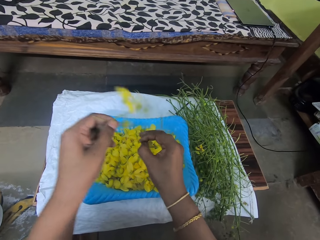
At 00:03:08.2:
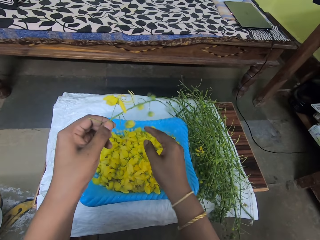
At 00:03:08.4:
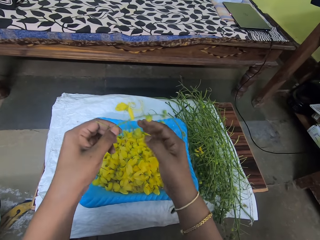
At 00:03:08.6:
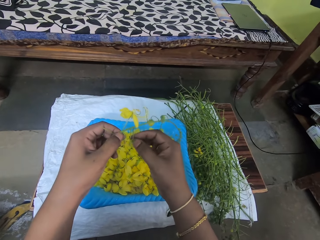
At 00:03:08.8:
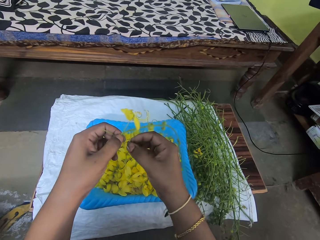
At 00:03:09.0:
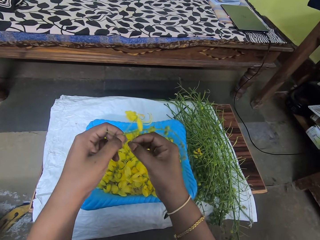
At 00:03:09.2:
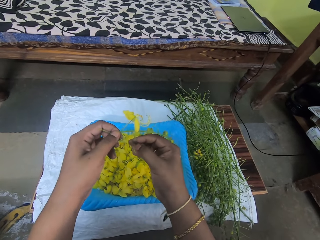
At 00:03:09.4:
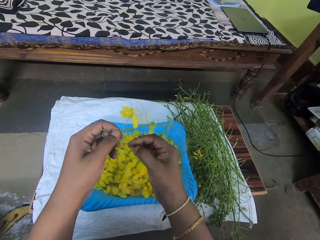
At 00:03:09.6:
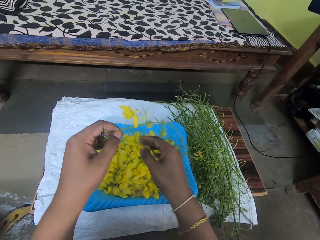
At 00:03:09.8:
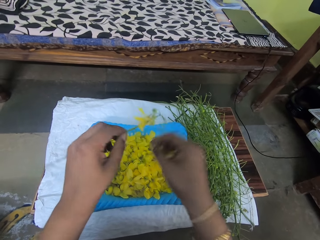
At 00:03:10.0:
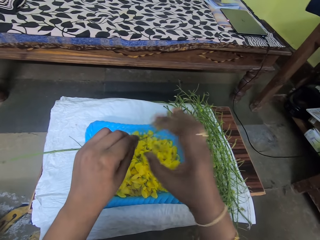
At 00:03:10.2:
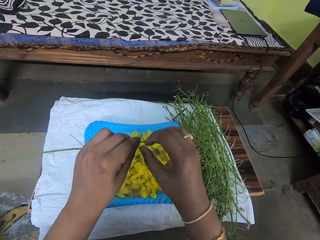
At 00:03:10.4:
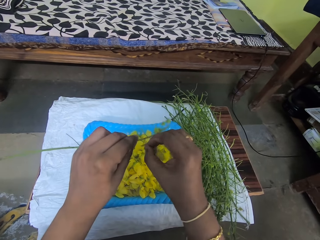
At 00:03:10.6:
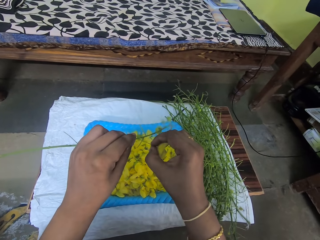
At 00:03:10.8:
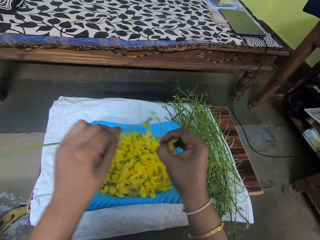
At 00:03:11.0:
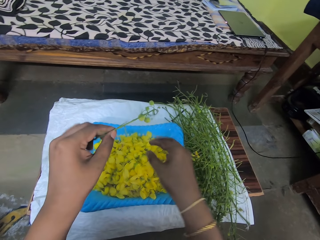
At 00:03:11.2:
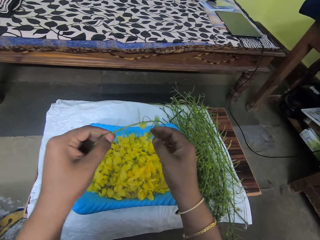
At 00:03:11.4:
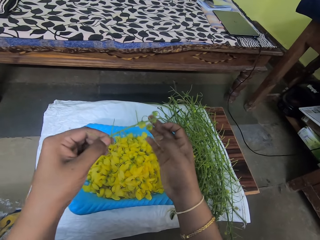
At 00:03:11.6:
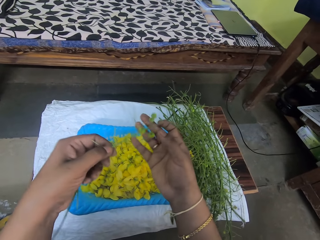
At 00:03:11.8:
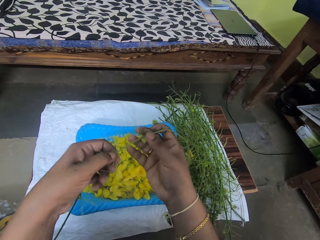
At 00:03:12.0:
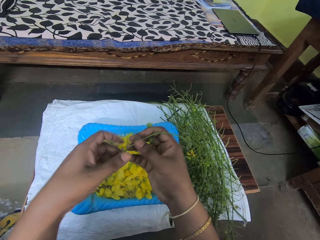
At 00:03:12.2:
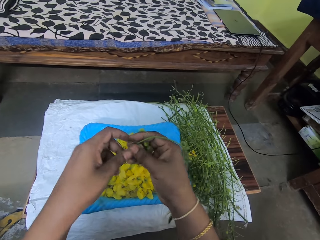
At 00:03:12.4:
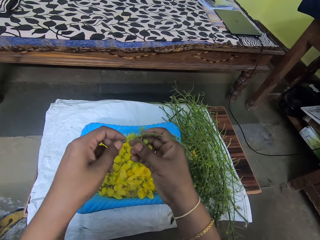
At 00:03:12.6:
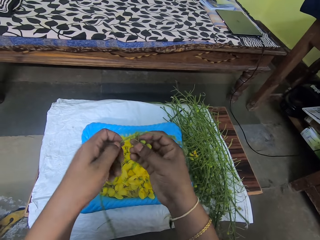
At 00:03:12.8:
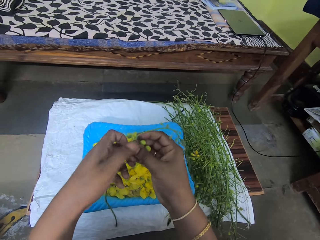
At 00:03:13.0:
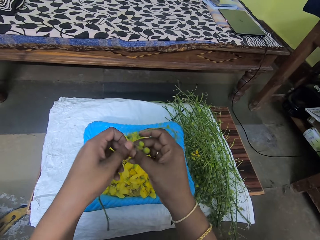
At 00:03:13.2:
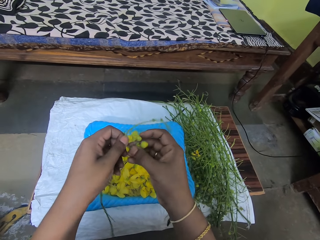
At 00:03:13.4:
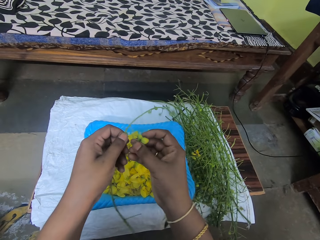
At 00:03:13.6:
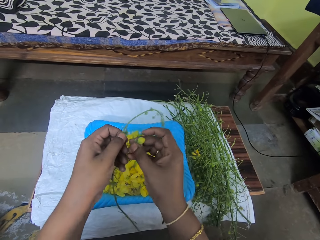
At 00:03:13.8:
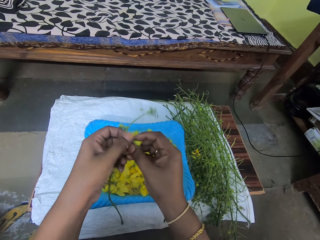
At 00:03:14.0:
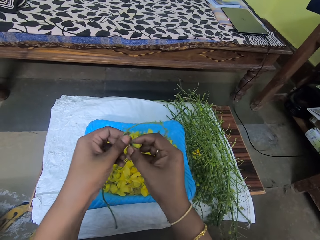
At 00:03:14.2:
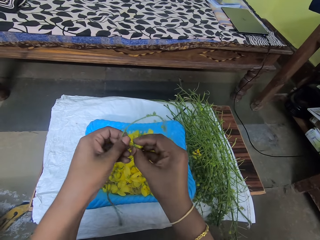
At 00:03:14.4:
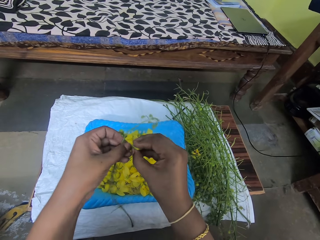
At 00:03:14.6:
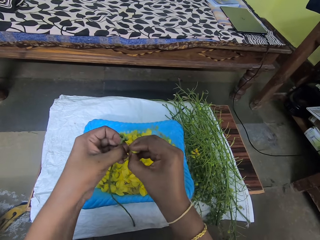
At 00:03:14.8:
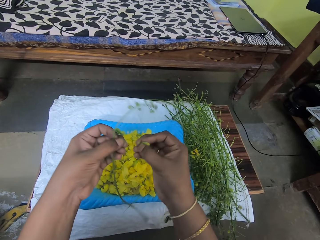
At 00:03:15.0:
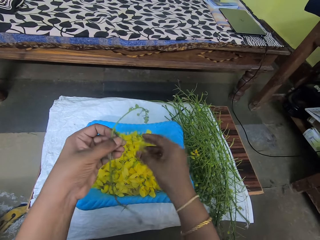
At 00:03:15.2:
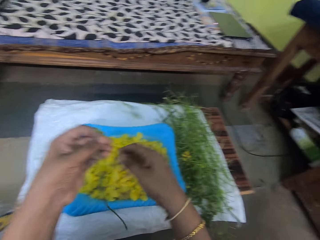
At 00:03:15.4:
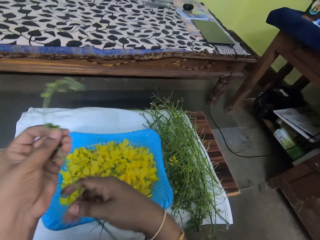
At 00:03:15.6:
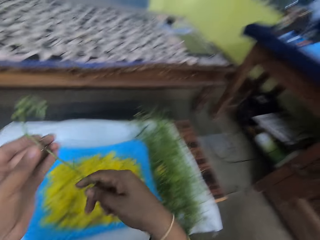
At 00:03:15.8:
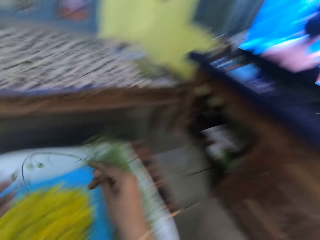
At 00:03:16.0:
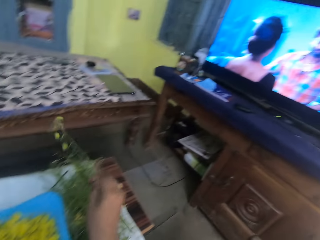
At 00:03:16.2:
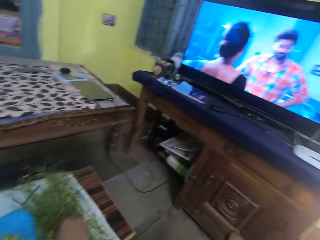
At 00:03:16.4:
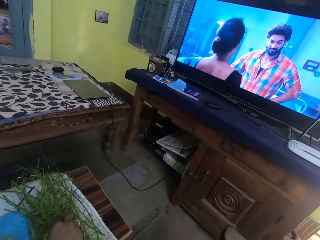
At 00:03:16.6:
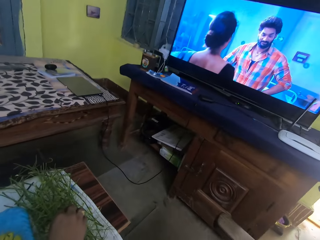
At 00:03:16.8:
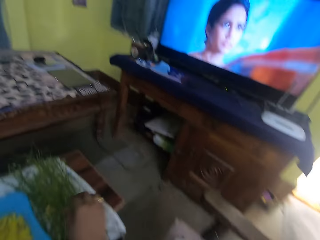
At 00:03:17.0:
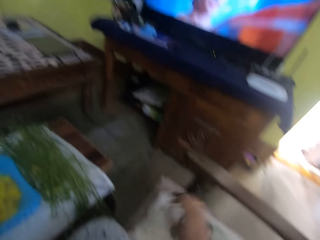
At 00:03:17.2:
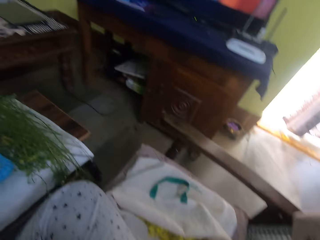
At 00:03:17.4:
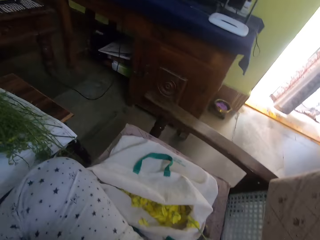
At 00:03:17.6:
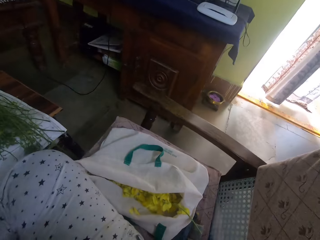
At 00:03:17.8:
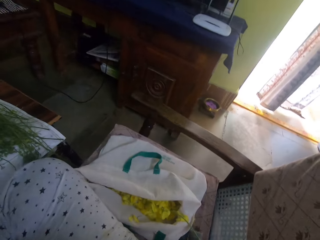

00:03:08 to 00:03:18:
The camera wearer plucks a flower from a twig. He drops the flower into a plastic bowl. He plucks a flower from a twig. He drops the flower onto the plastic bowl. He plucks a flower bud from a twig. He drops the flower bud onto the plastic bowl. He holds the stalk with the other hand. He places the twig onto a table. He moves his hand.

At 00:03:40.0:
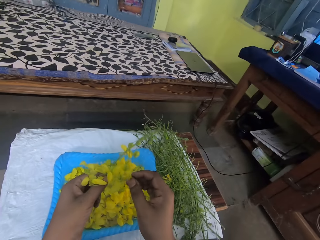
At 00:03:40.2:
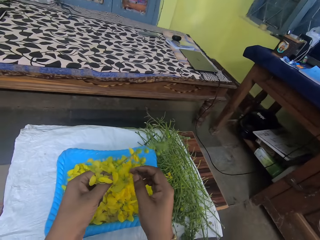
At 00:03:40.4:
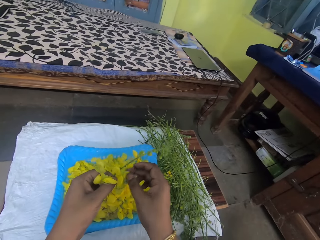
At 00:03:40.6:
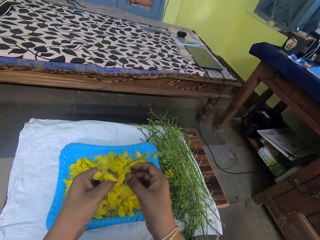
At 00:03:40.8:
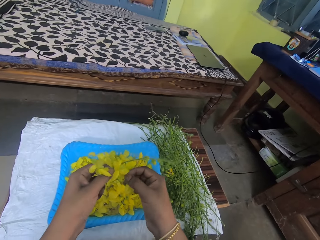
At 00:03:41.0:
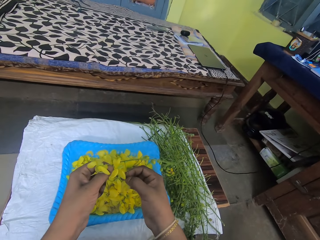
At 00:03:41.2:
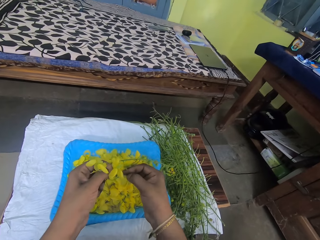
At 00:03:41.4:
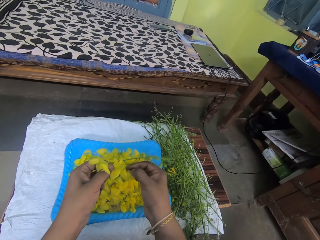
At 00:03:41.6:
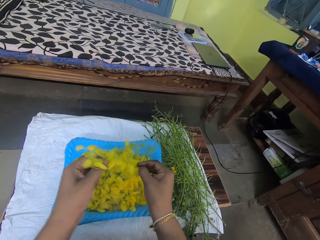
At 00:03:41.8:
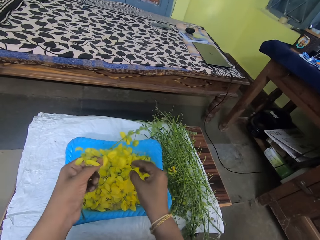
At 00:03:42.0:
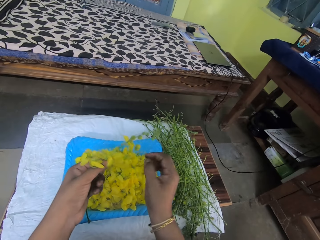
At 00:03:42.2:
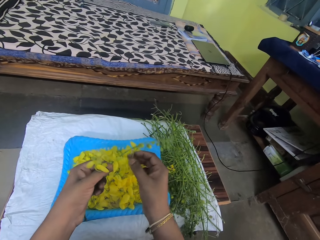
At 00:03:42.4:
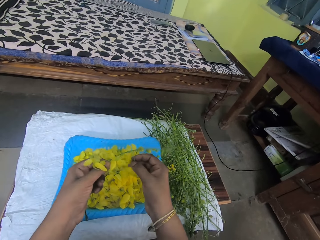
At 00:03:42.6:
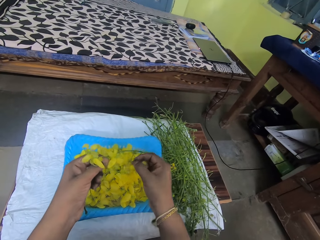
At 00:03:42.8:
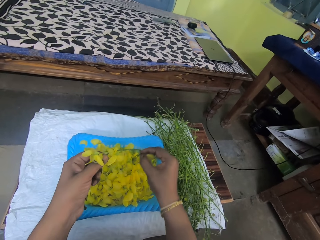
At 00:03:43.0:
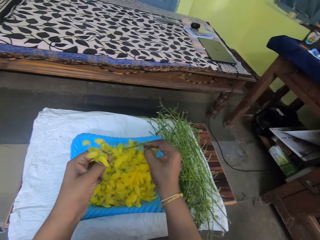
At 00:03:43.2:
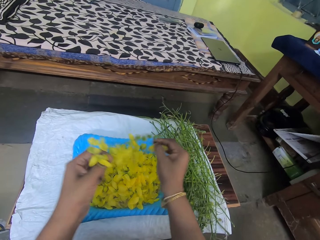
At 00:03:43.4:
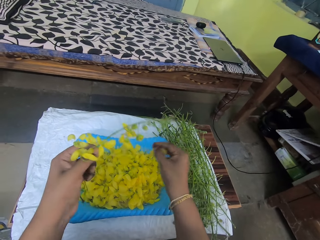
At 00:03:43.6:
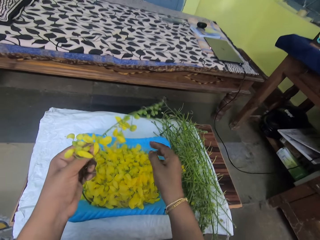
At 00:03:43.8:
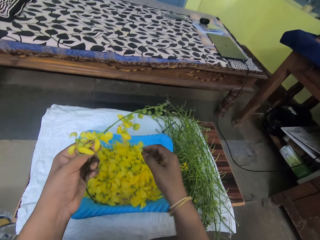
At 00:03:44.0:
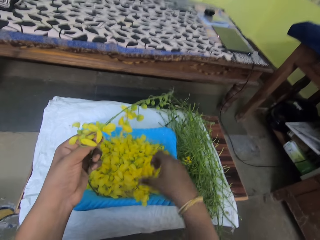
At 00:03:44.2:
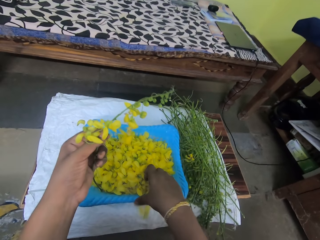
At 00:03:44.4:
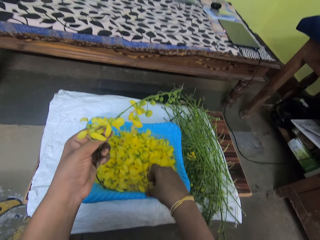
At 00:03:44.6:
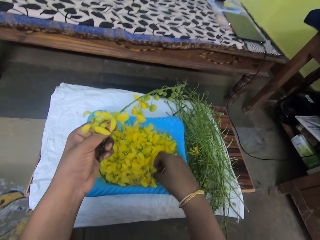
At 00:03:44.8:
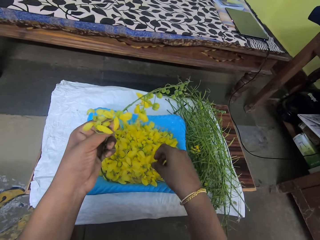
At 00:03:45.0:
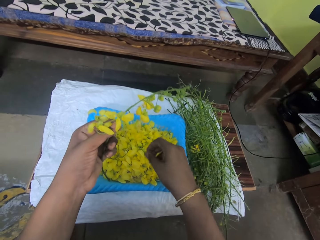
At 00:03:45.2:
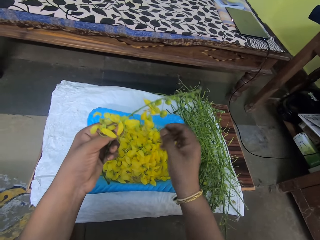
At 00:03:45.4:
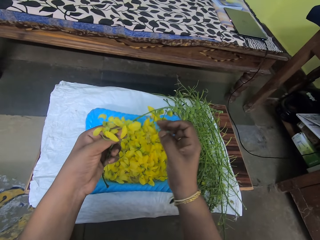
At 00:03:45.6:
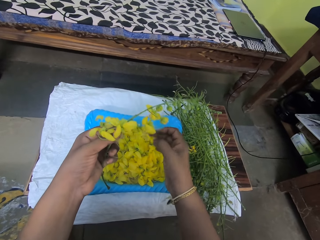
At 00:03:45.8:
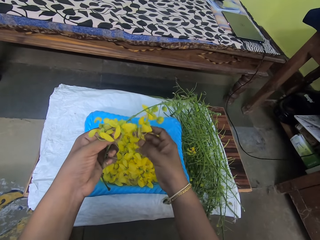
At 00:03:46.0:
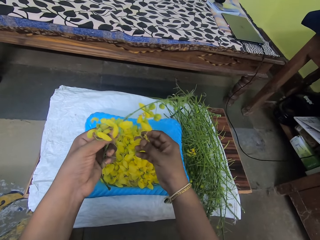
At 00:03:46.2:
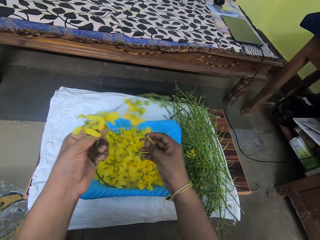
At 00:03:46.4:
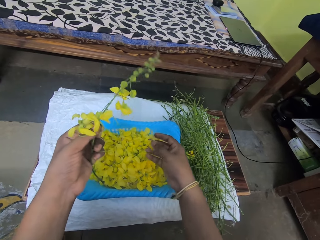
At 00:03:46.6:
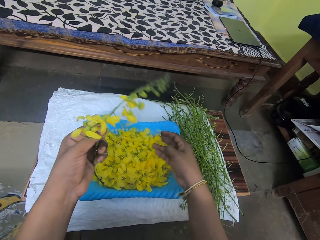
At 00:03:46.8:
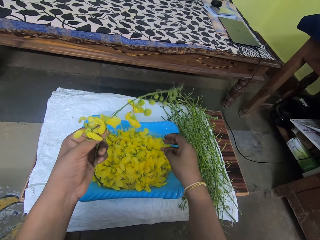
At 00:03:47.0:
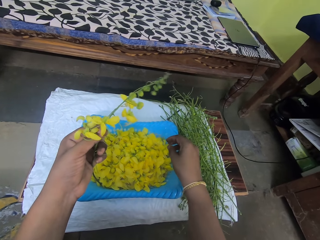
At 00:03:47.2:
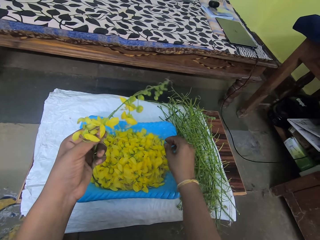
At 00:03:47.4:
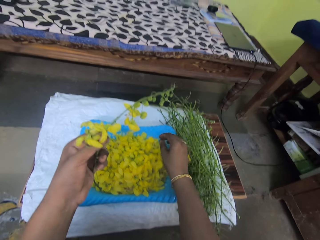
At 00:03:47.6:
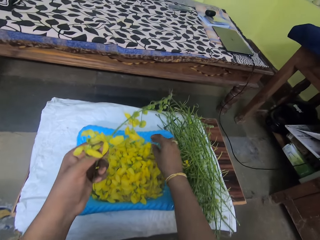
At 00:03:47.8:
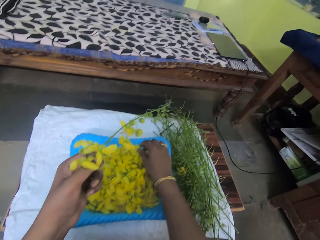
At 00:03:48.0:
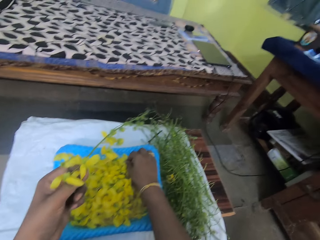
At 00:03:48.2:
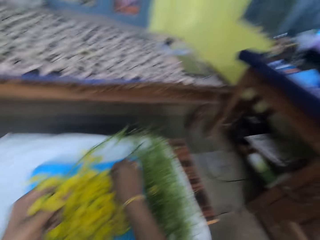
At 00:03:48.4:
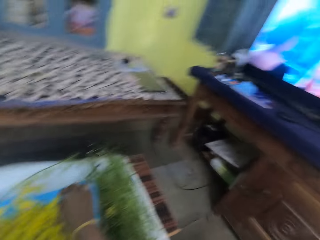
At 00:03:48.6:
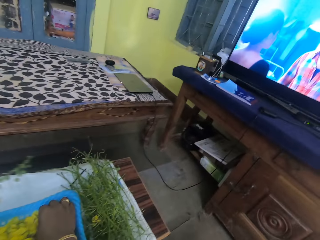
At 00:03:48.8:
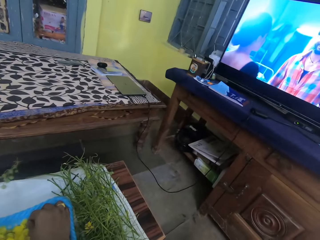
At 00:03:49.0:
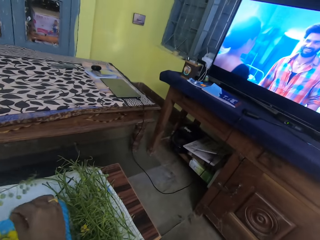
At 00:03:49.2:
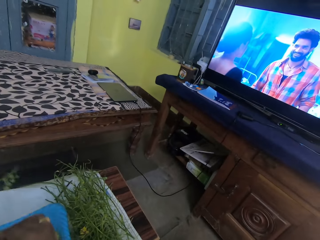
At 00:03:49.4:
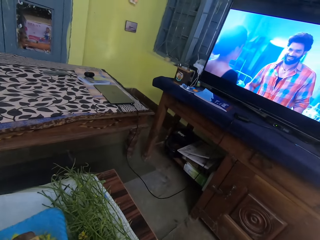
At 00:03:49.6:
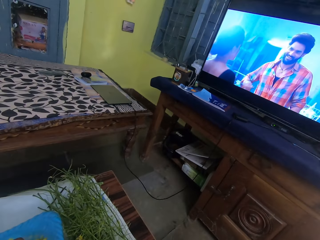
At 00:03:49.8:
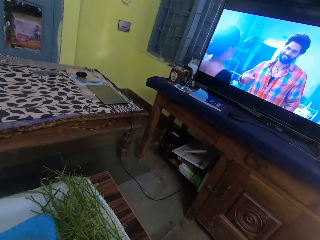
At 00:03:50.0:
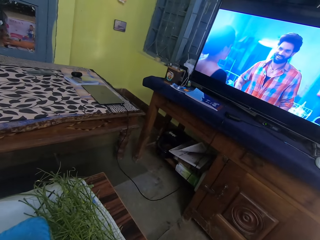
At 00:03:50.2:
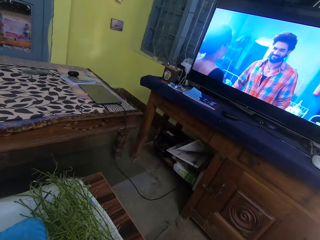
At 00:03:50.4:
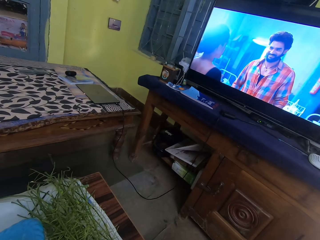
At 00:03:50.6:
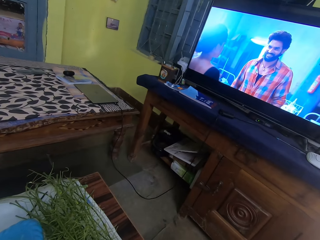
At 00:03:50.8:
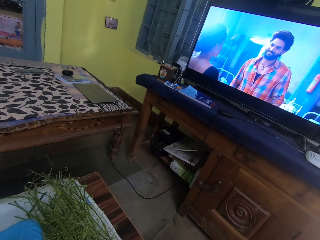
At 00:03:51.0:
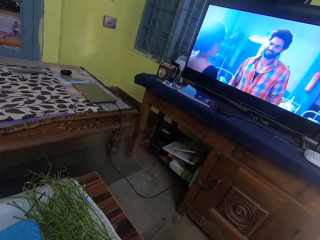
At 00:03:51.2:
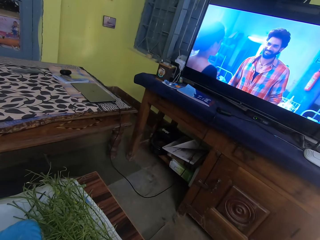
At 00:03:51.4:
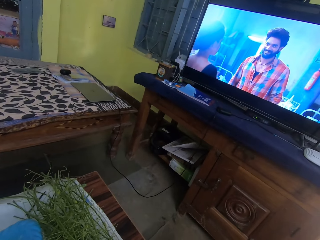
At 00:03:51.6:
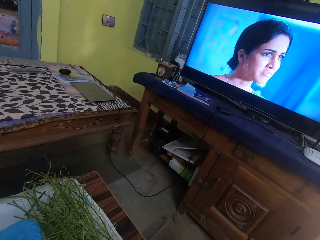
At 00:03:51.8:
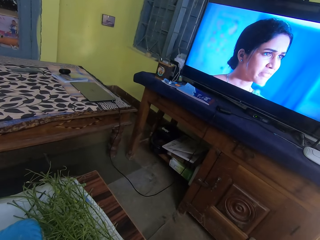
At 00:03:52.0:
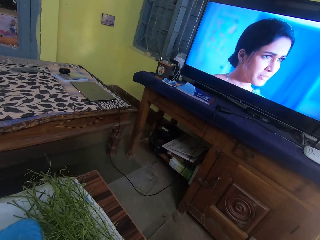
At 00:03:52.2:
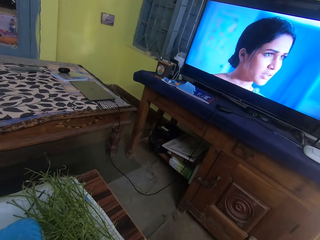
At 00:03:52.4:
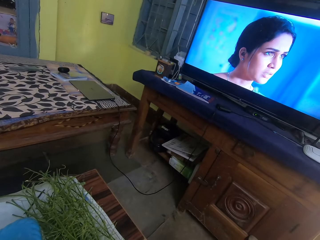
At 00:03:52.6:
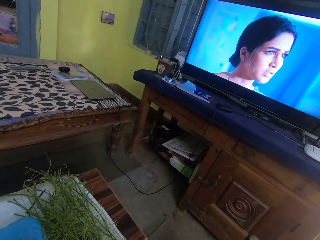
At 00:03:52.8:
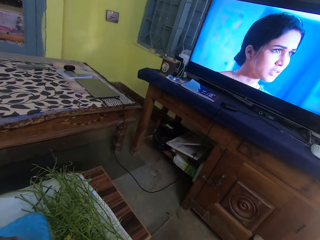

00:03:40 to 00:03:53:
The camera wearer plucks a flower from a twig. They drop the flower into a plastic bowl. They pluck a flower from a twig. They drop the flower into the plastic bowl. They adjust a flower. They move the leaves. They pluck a flower from a stem. They drop the flower into the plastic bowl. They adjust a flower inside the plastic bowl. They hold the leaf. They watch the TV.
